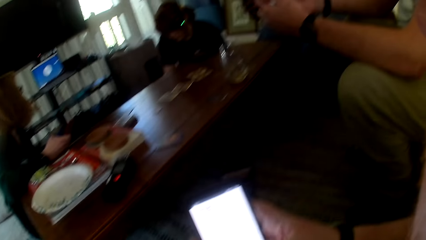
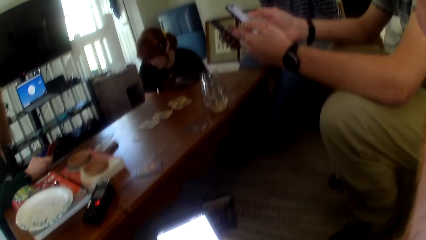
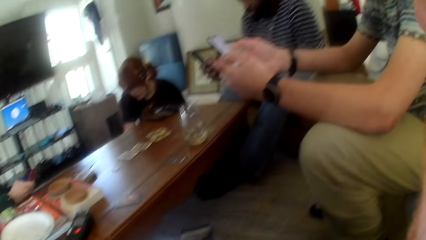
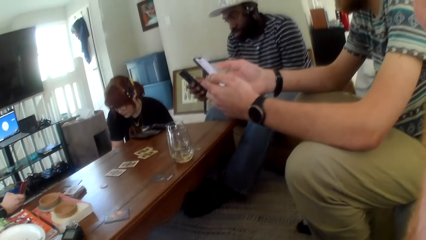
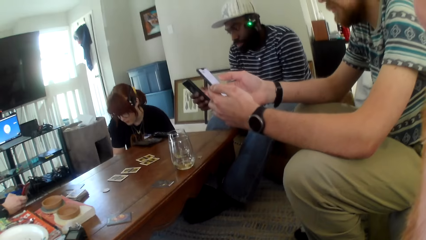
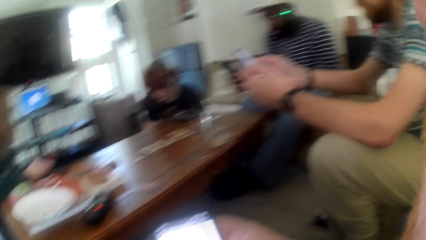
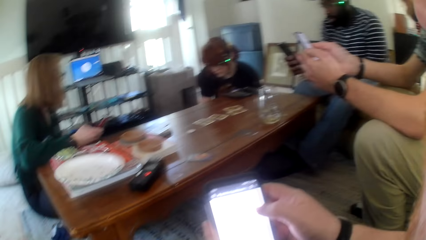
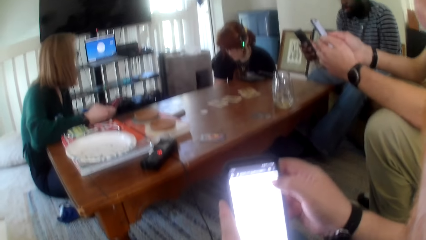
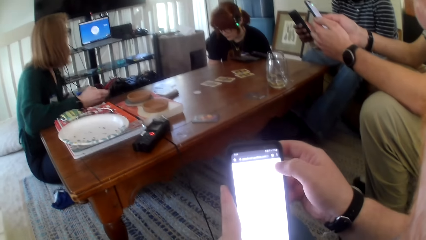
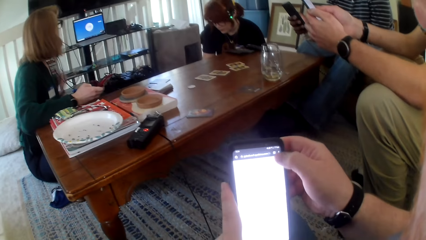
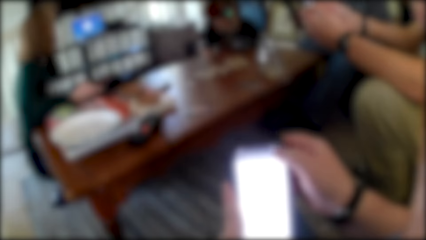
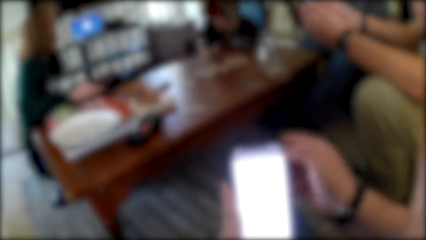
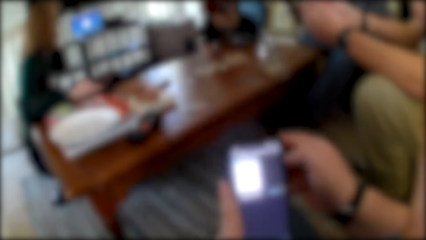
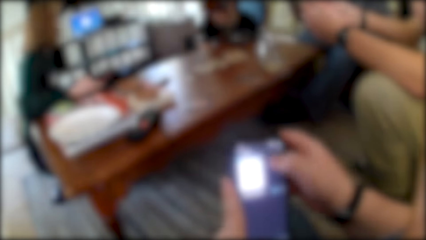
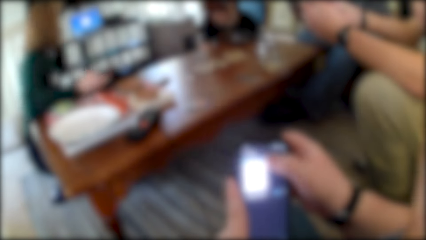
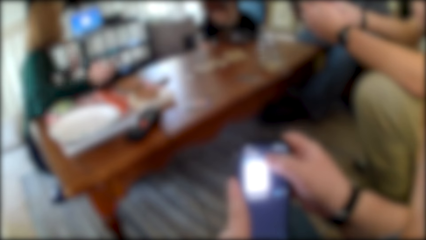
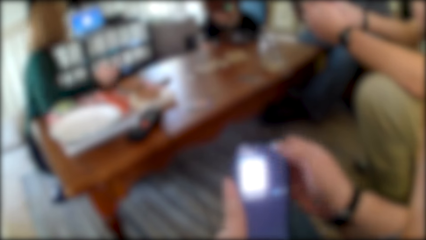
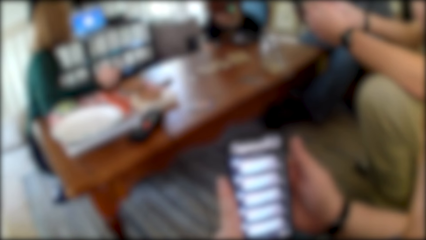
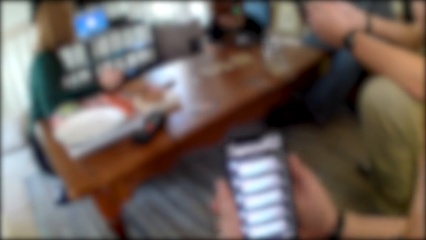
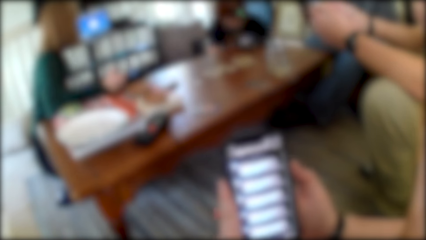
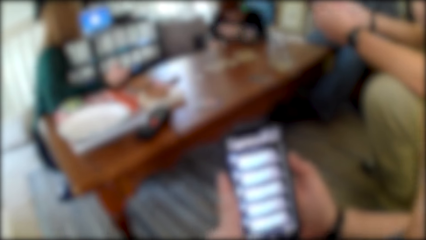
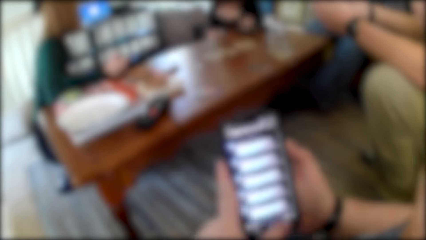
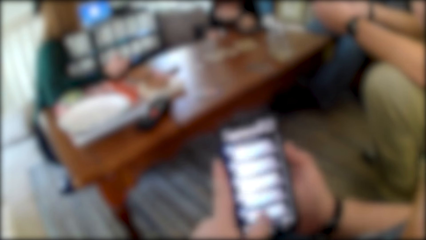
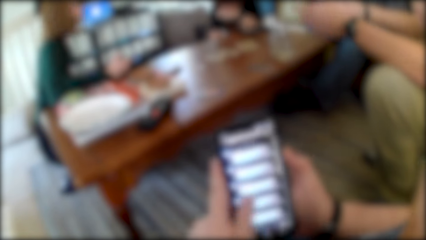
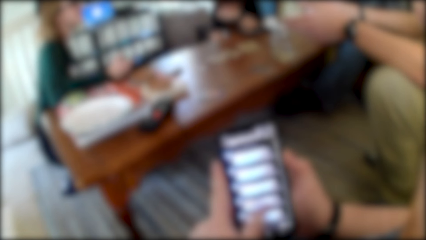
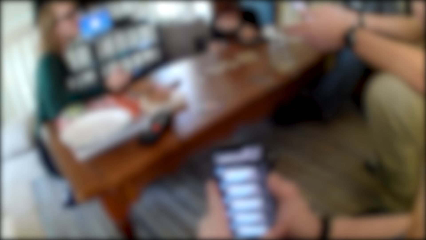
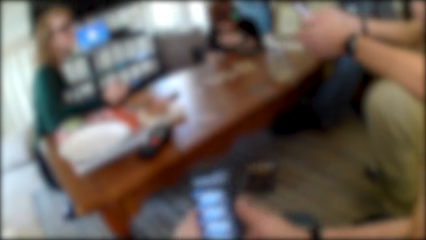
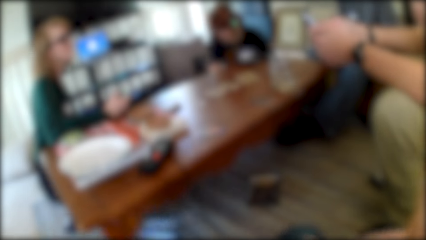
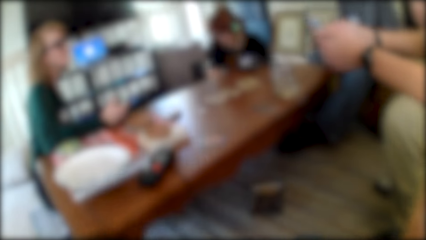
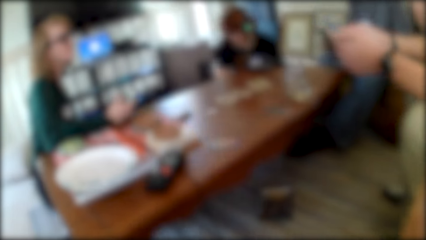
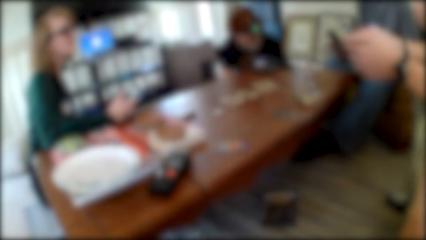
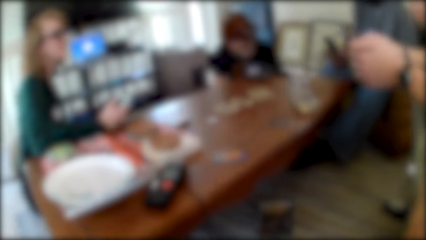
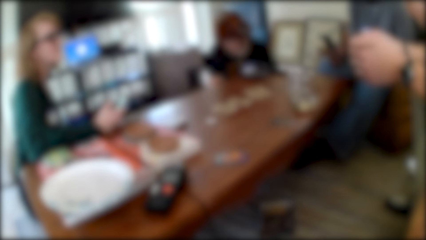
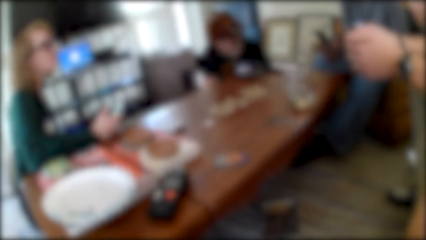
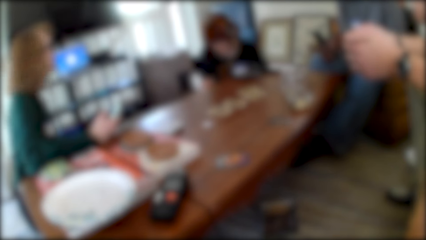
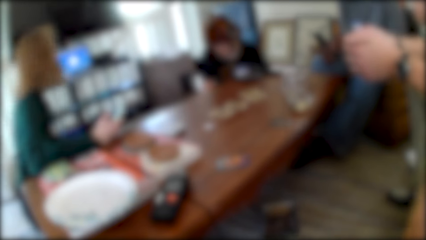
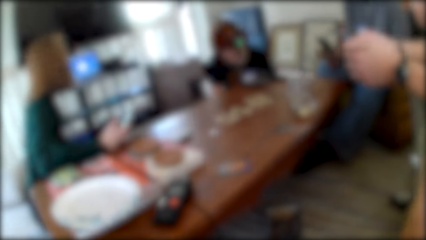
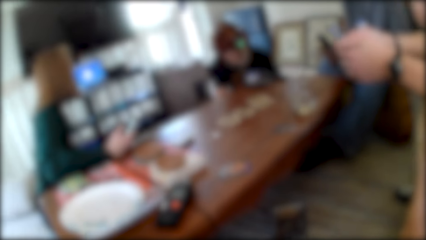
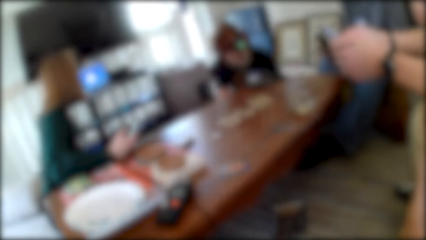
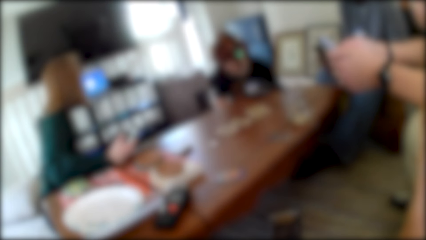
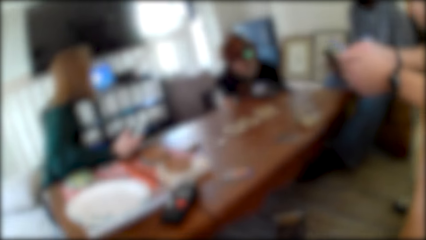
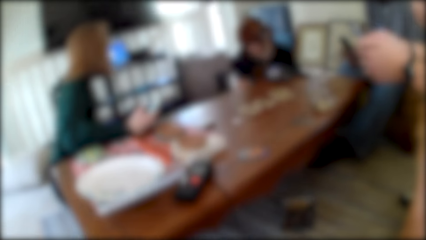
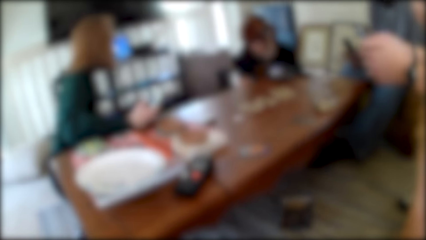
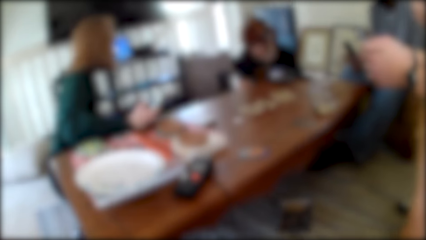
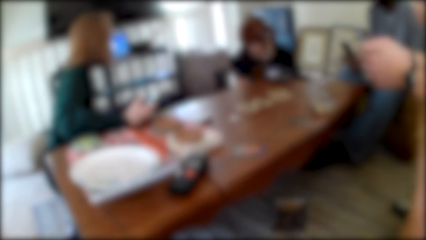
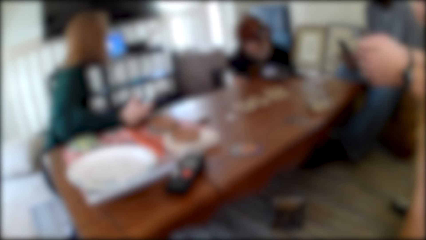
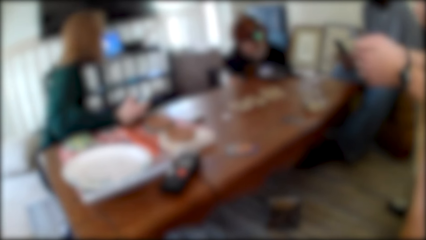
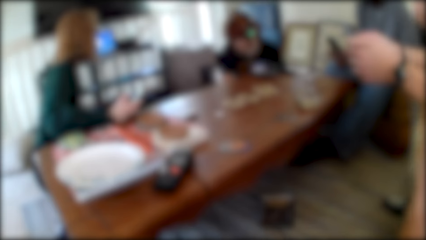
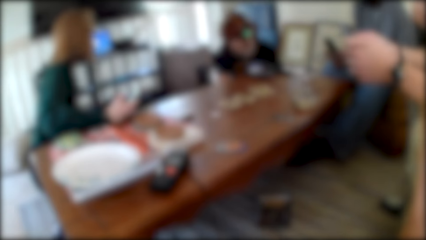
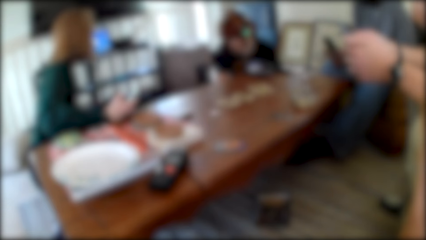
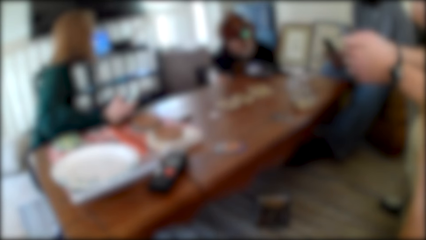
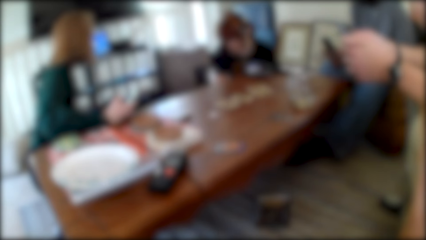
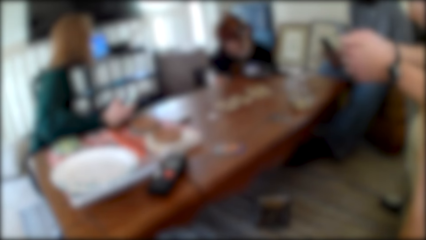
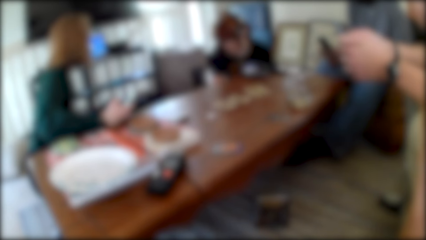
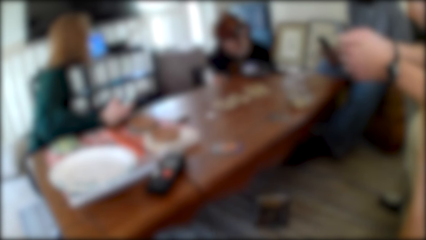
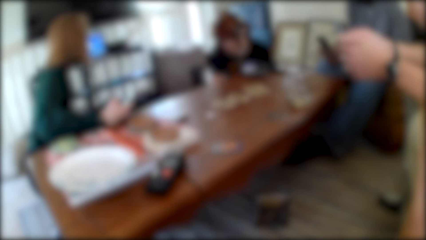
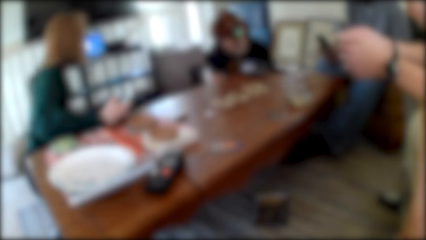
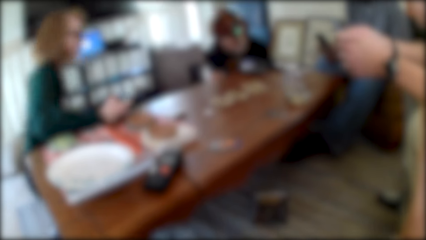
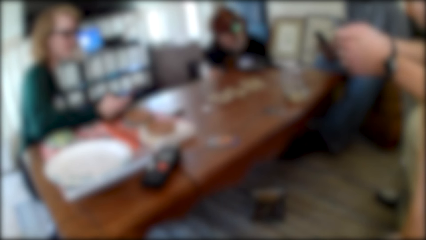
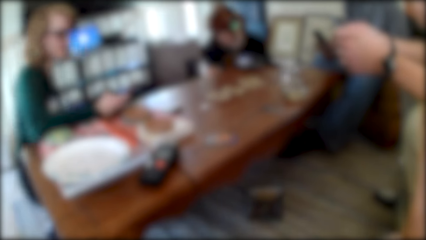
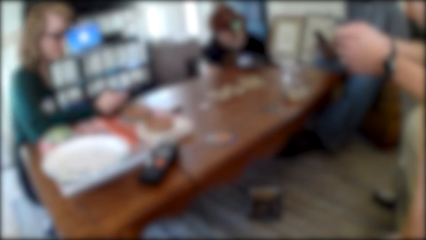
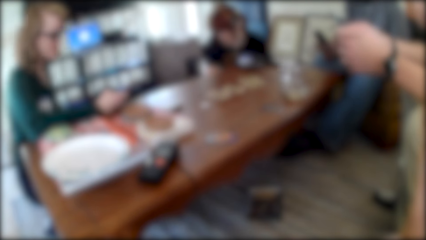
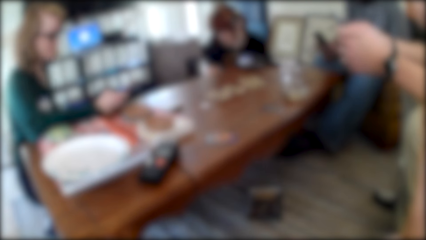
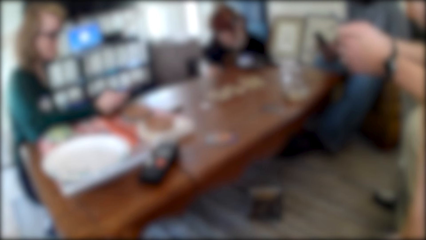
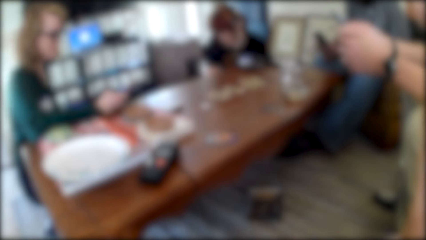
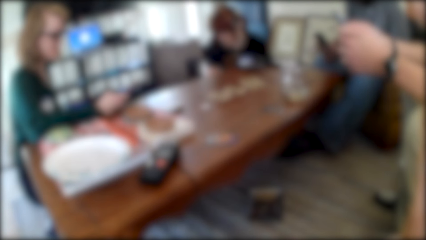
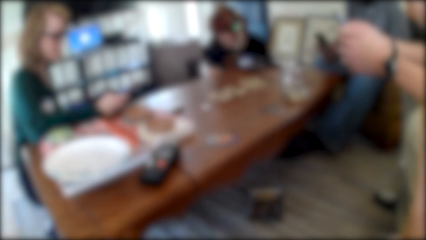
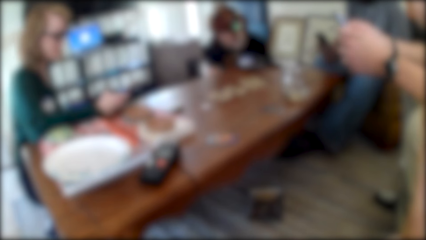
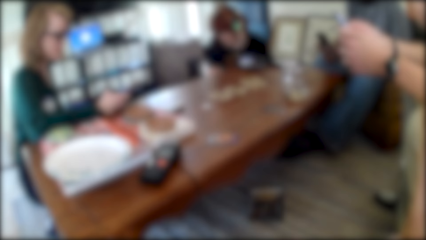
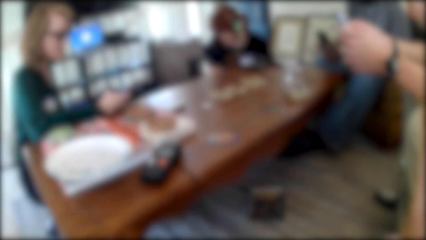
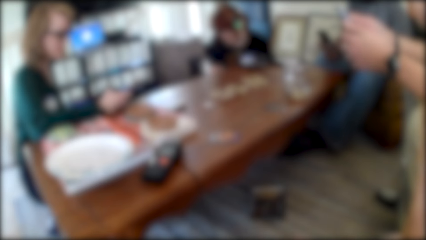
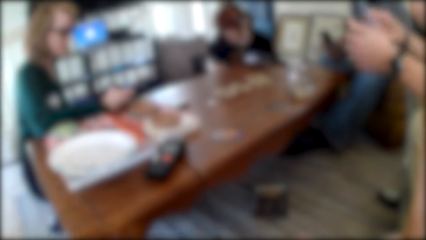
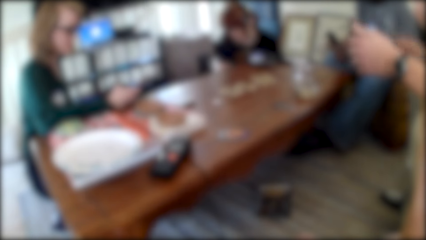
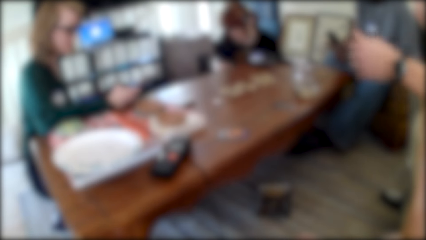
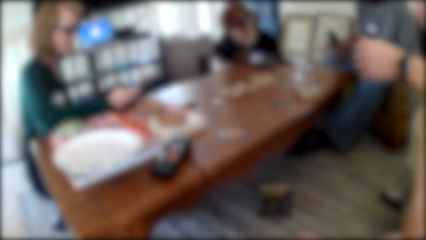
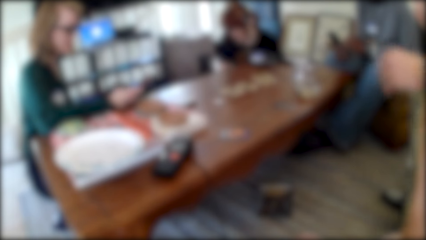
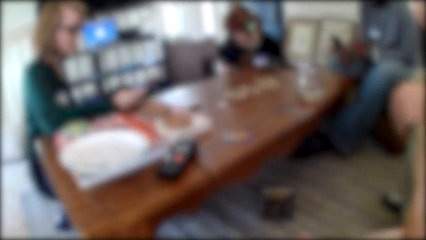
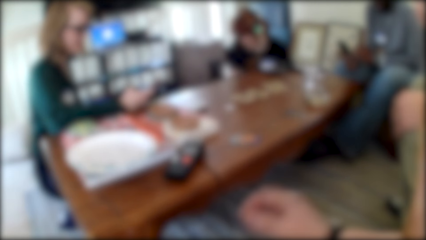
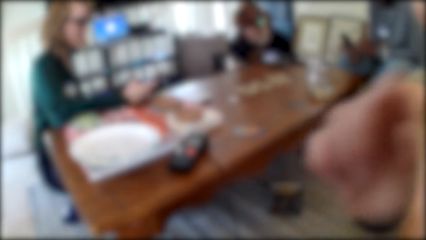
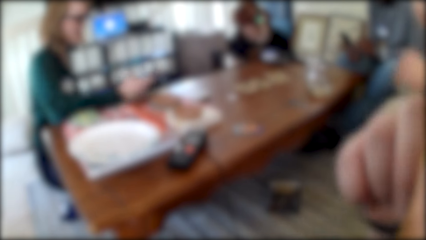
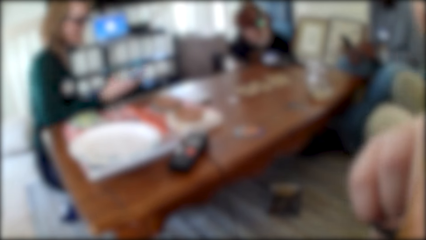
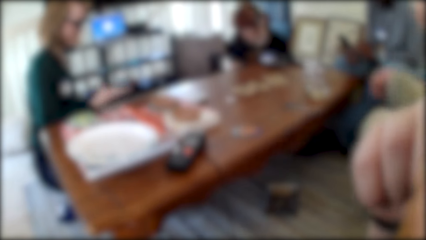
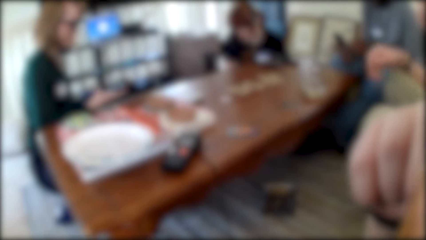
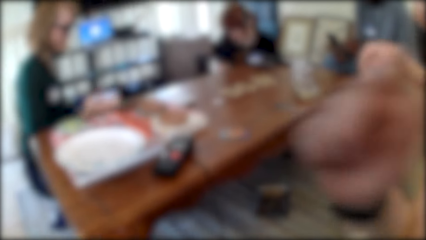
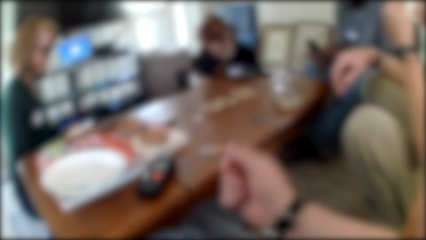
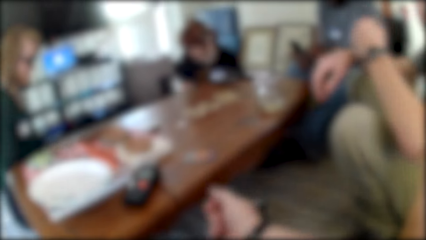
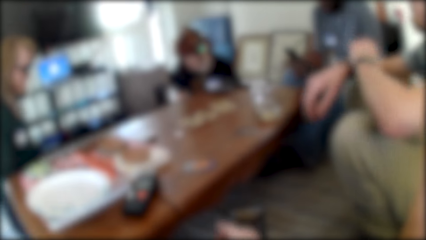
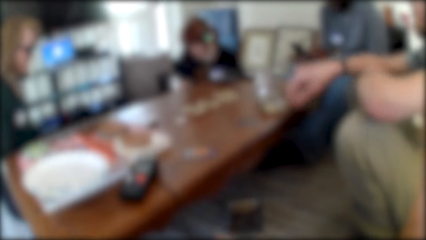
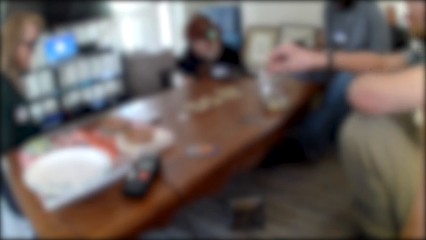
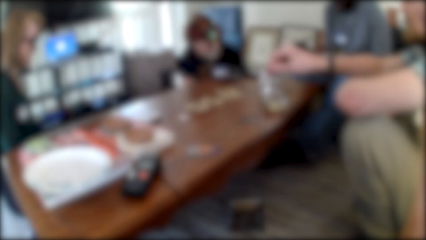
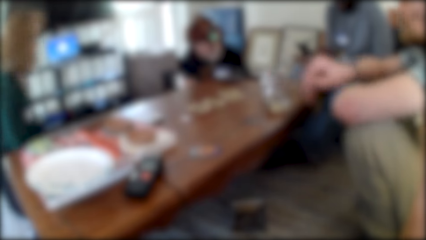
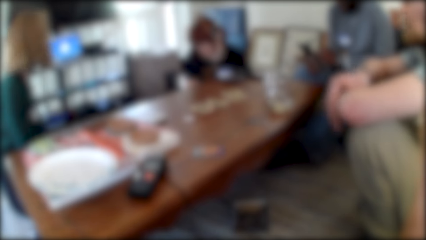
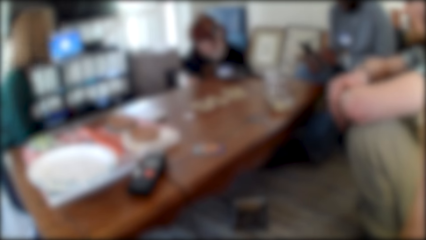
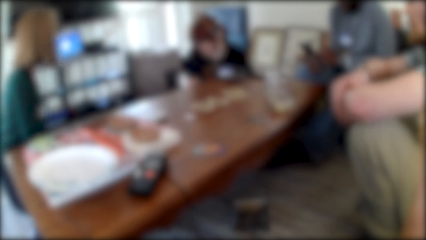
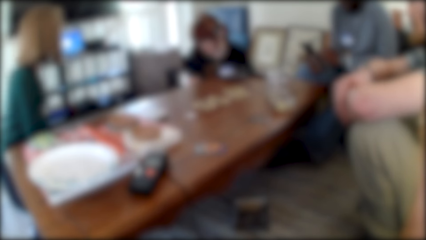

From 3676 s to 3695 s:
The camera wearer puts the phone aside. A person puts down the phone. The camera wearer touches their face.
